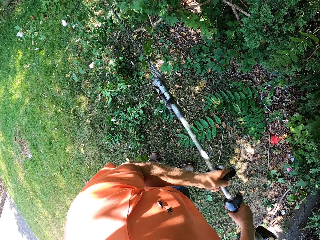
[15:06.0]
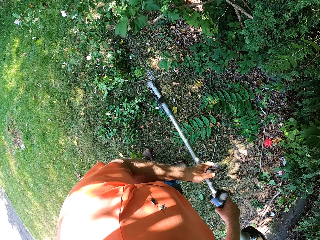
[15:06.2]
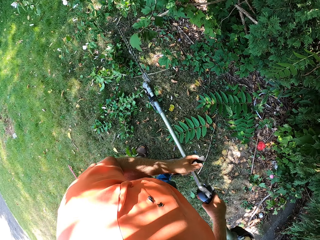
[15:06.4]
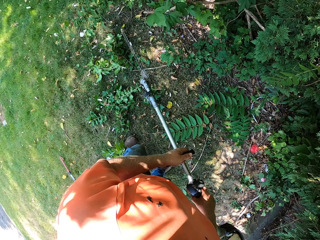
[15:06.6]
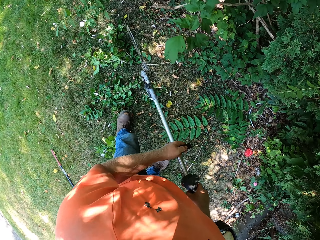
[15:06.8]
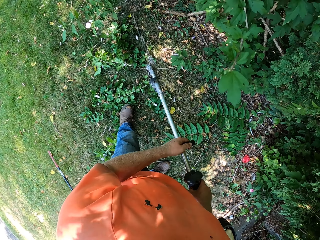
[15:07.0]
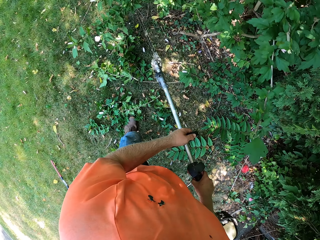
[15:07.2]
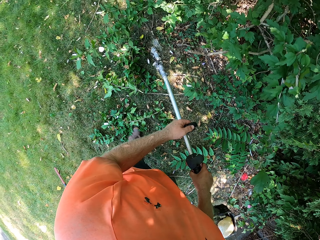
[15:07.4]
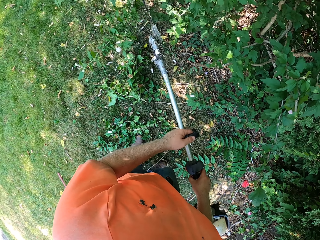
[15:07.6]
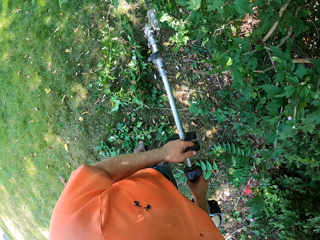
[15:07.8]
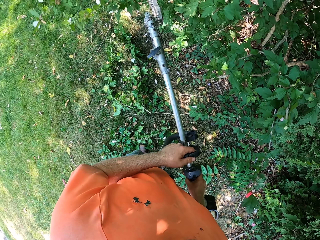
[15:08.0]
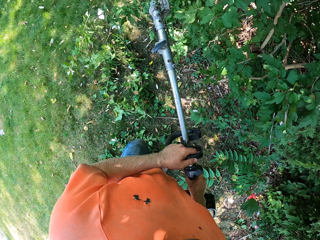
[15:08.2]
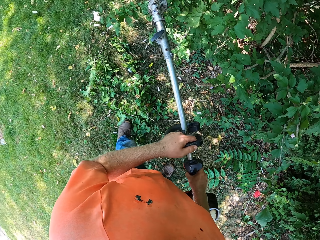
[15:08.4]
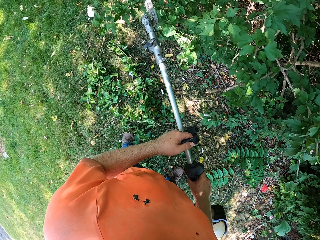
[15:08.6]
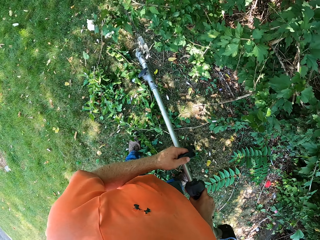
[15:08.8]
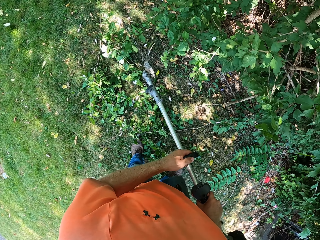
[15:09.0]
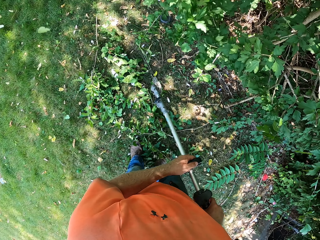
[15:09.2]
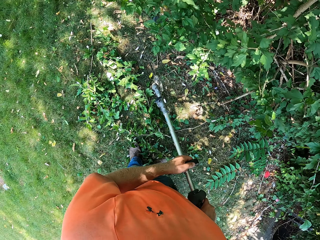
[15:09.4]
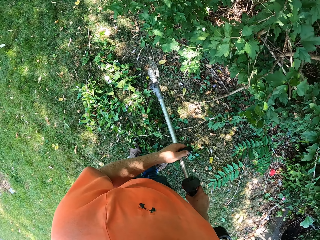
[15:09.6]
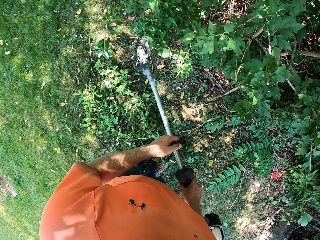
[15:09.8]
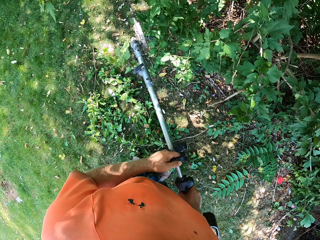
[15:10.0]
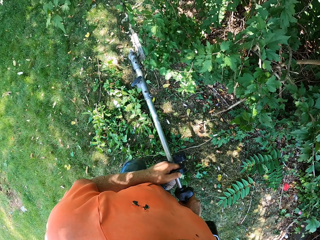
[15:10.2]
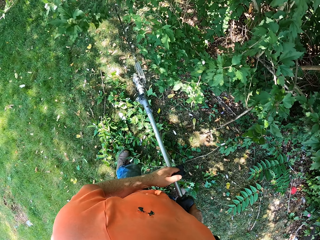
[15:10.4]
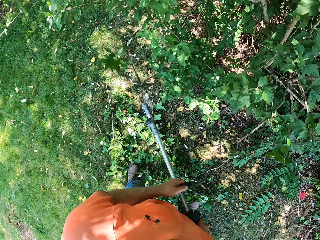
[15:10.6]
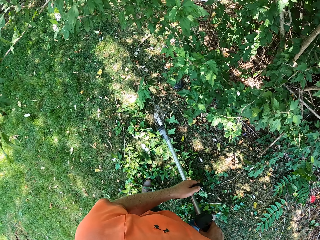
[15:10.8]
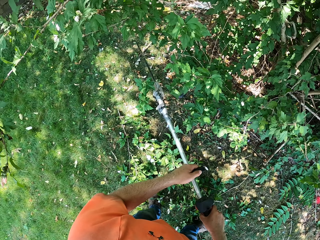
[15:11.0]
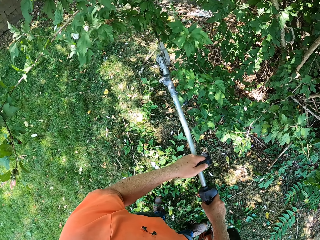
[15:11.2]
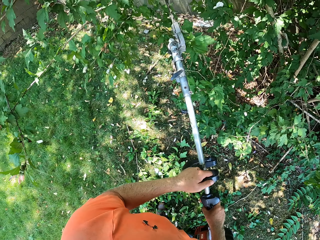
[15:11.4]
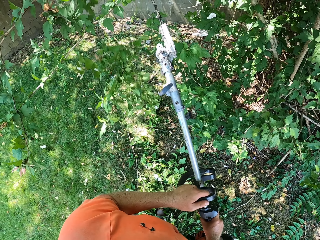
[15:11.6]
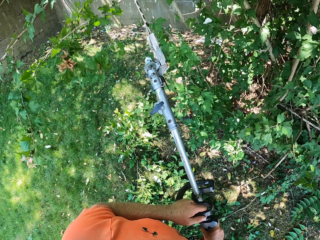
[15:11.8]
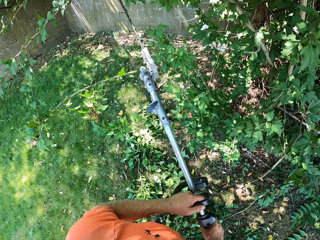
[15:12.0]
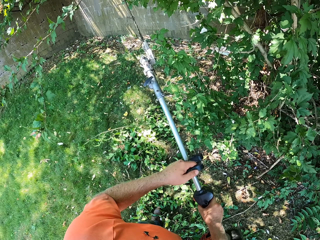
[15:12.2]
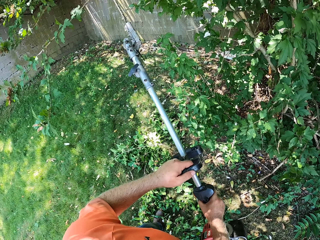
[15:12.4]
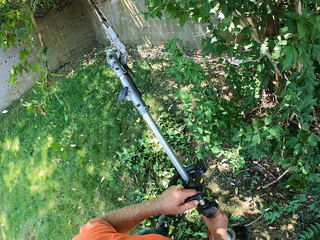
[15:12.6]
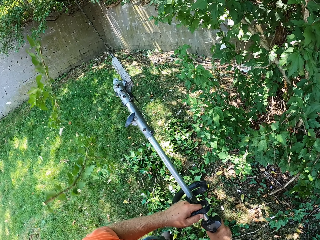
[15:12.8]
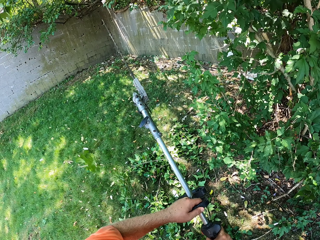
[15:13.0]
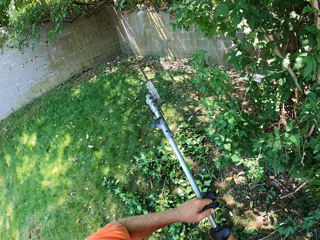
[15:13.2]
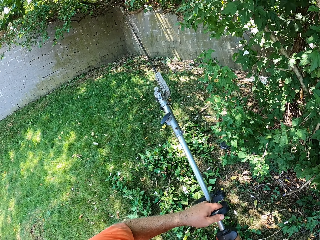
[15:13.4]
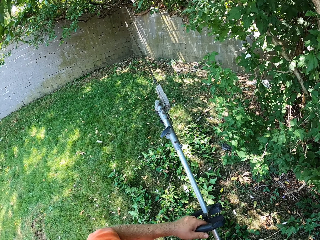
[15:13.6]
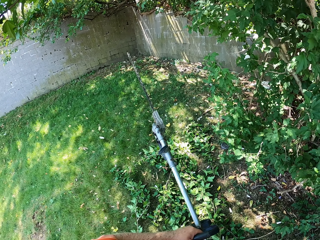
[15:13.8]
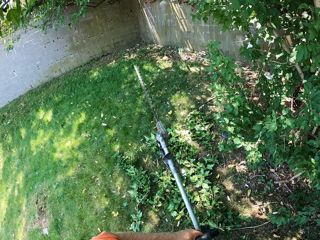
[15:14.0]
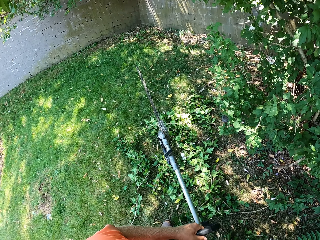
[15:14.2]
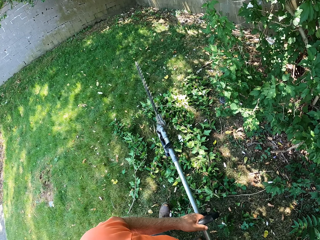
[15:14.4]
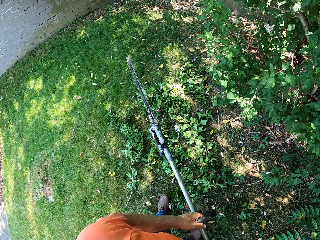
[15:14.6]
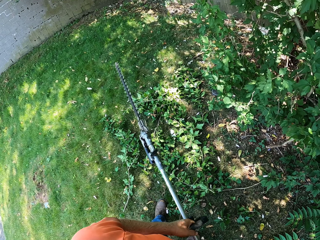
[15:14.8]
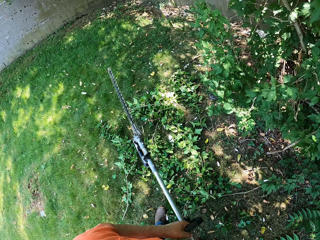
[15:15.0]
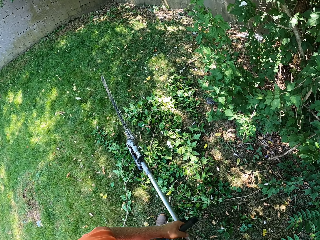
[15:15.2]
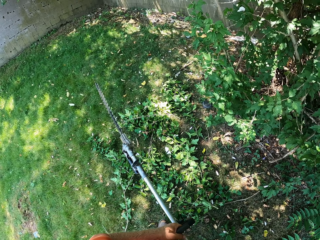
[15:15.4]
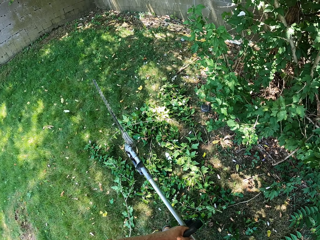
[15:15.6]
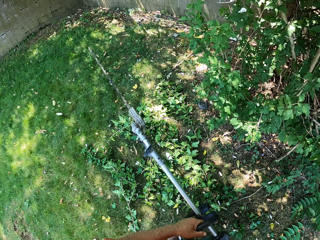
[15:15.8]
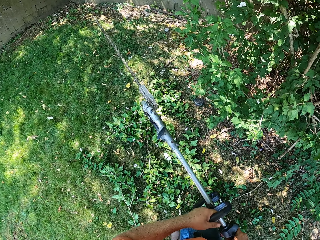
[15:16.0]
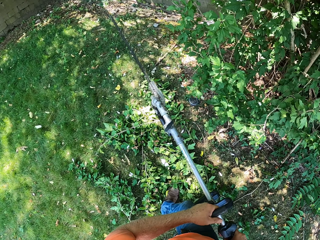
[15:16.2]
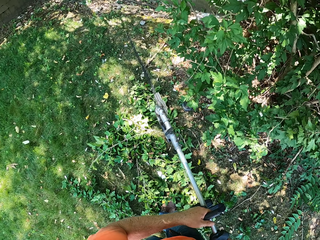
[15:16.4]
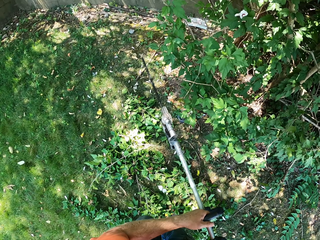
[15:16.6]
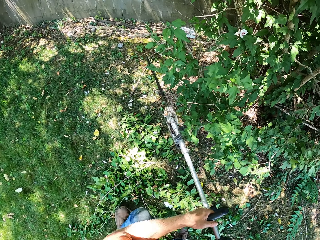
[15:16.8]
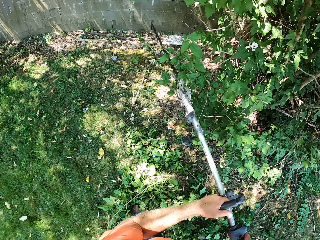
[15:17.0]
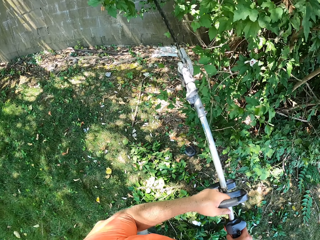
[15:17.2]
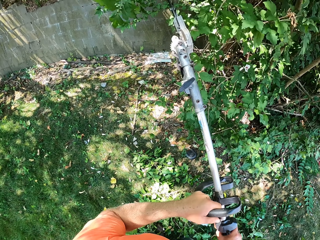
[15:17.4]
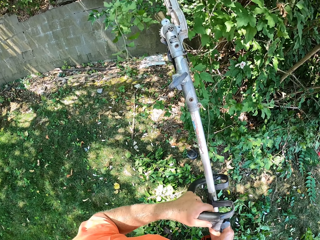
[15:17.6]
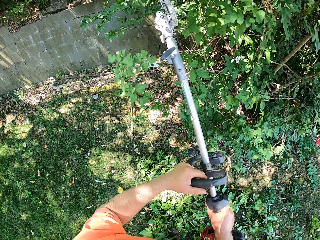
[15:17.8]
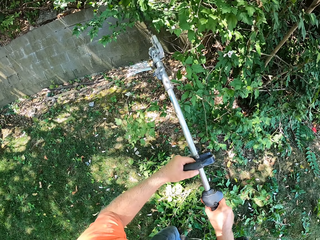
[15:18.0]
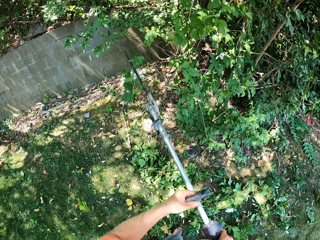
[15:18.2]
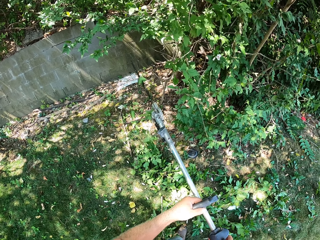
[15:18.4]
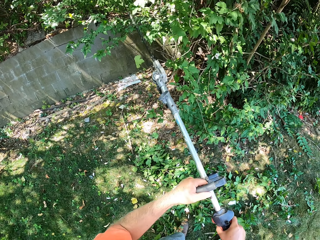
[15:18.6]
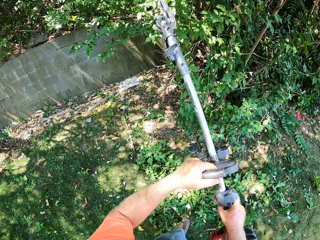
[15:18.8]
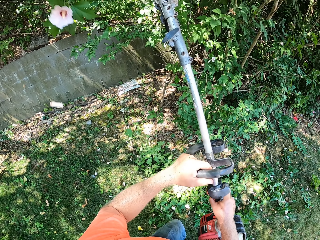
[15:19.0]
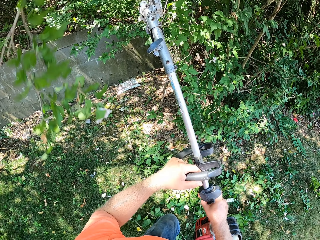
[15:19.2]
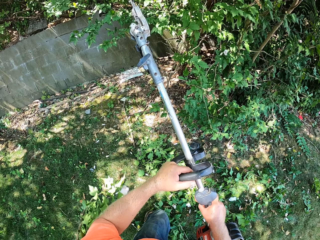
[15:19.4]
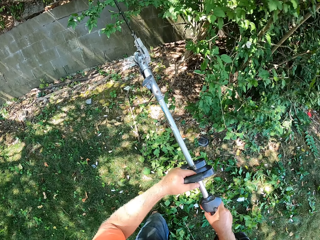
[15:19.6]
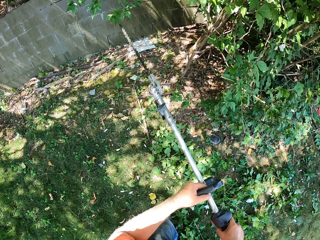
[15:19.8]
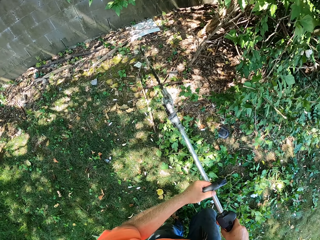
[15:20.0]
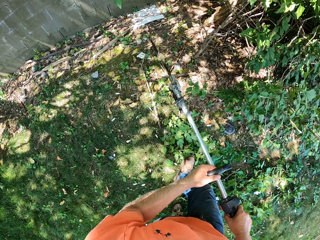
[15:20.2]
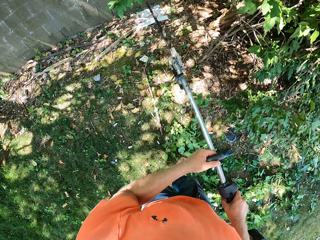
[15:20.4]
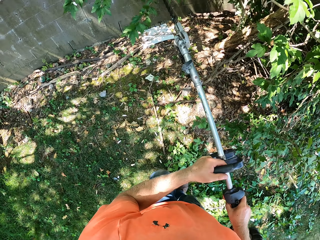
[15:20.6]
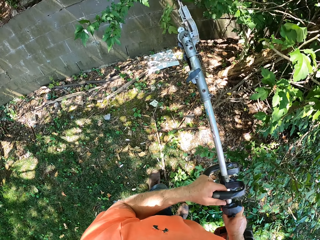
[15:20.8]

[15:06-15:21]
The camera wearer moves forward. They cut the shrub with the lawn mower.

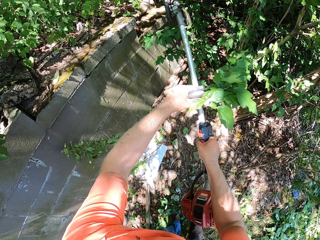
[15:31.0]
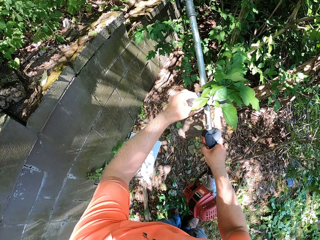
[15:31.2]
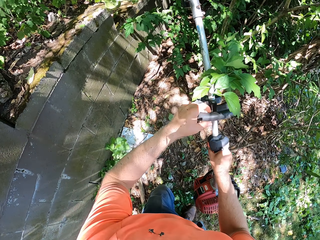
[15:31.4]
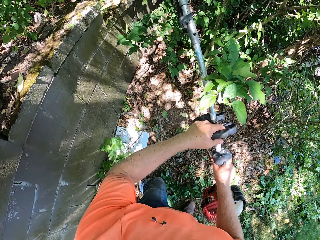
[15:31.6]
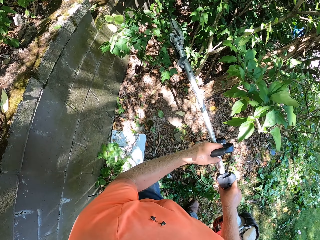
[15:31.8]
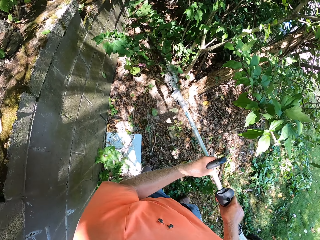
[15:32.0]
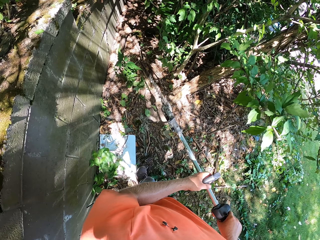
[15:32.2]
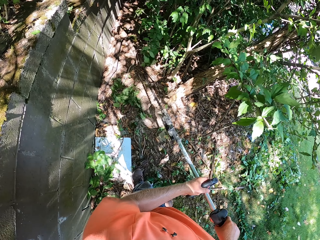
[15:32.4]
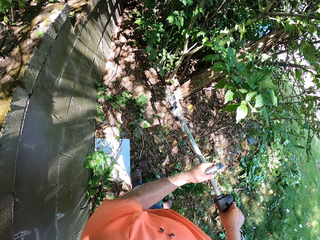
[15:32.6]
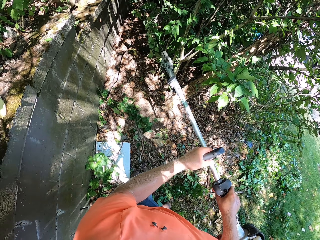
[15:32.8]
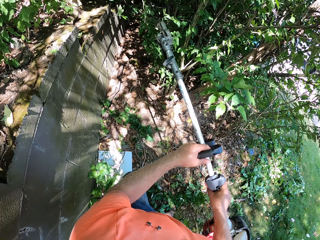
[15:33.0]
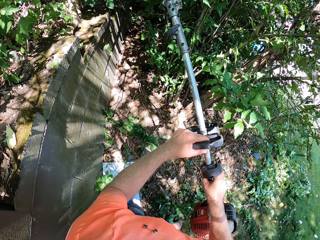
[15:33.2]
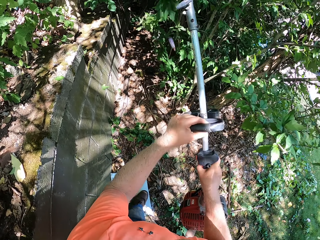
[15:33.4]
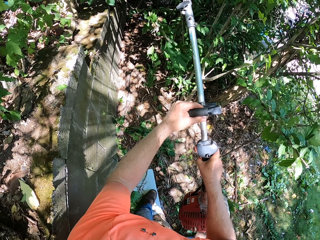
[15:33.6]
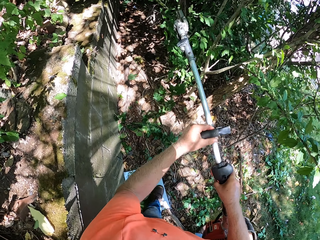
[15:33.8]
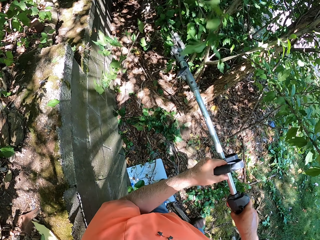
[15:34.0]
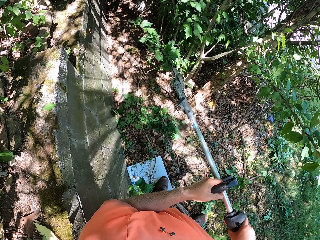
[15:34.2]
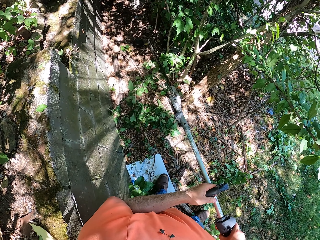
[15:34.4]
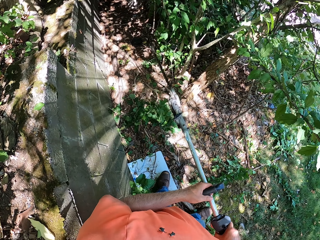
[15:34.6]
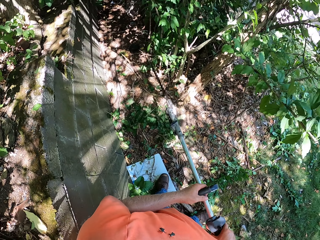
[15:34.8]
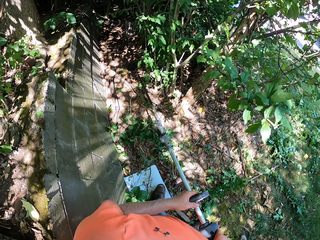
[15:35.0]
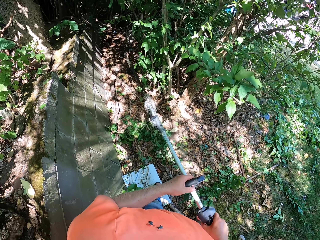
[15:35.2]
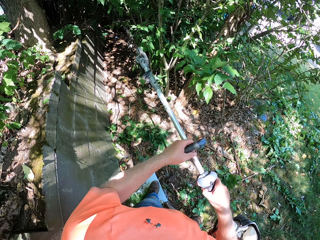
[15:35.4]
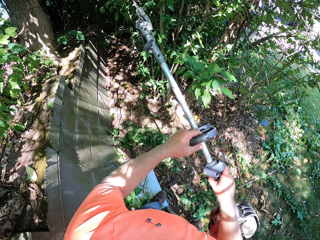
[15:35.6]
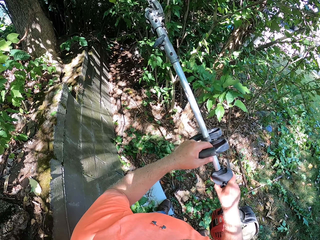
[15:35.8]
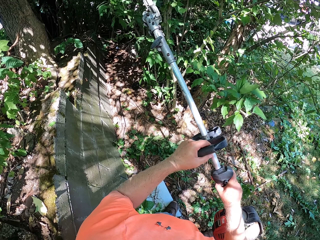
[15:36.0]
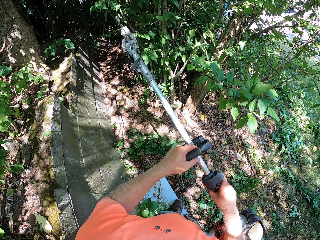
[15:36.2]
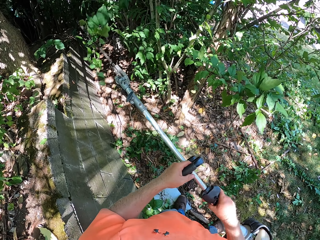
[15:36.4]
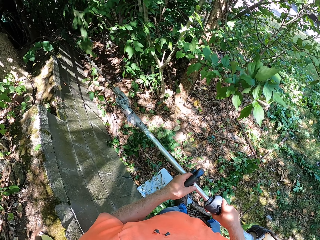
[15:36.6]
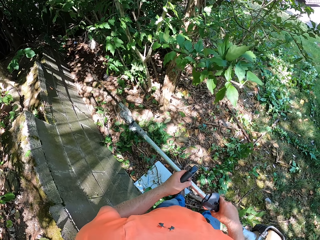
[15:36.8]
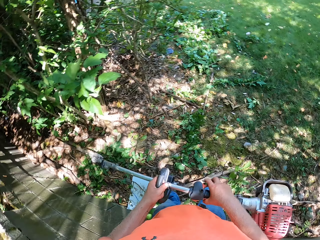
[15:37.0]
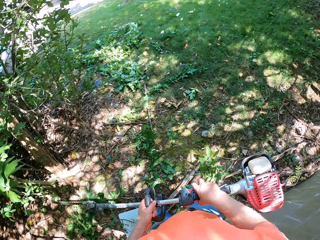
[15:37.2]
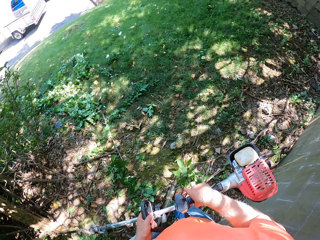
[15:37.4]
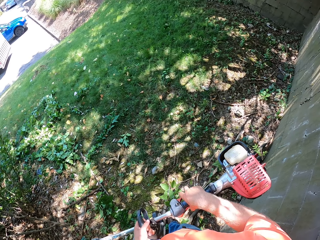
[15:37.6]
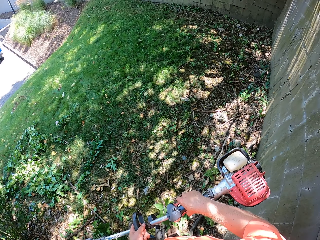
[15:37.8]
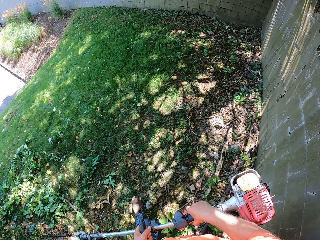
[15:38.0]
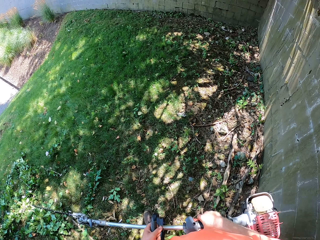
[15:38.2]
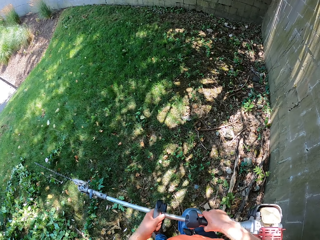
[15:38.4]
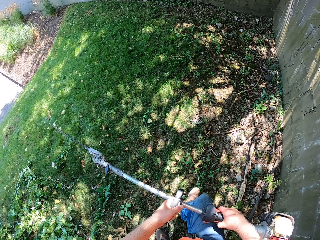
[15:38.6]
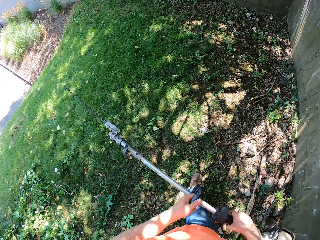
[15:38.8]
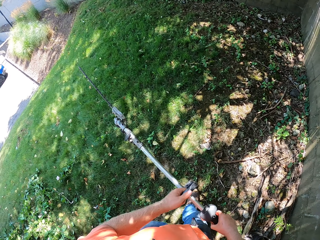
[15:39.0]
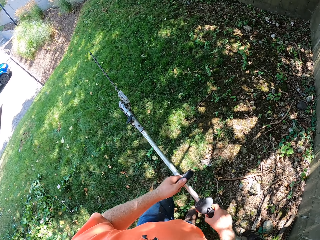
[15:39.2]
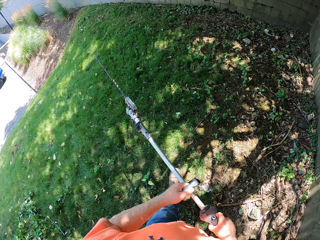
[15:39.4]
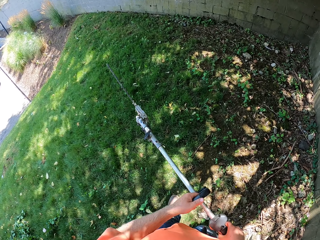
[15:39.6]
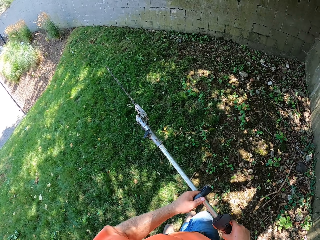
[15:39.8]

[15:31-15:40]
The camera wearer walks around.
